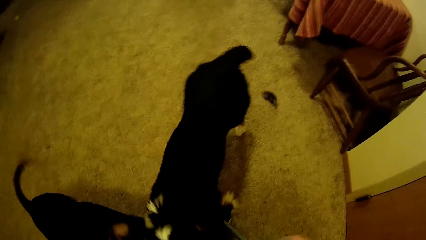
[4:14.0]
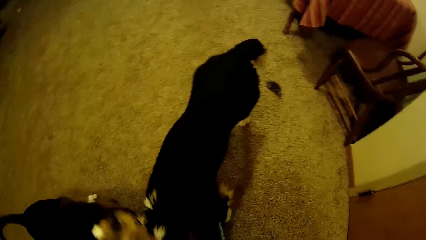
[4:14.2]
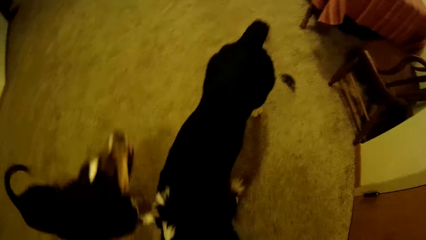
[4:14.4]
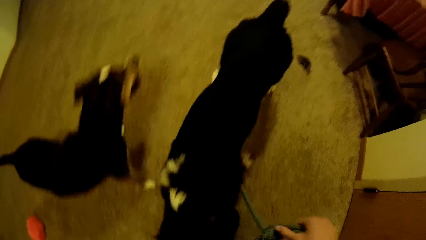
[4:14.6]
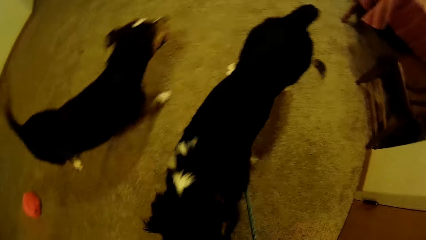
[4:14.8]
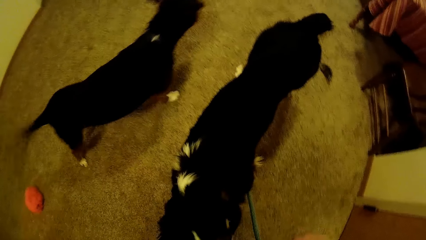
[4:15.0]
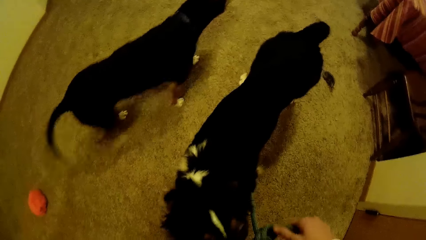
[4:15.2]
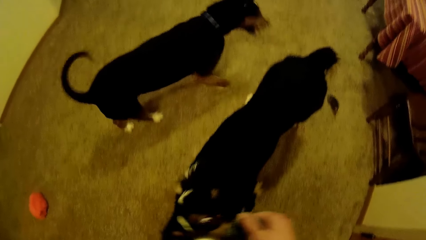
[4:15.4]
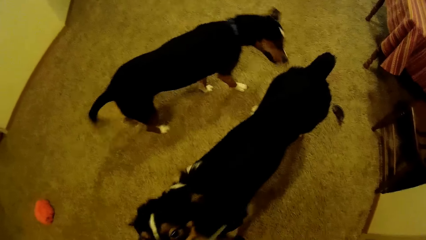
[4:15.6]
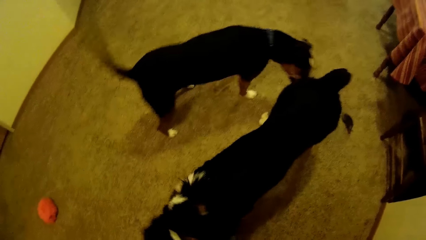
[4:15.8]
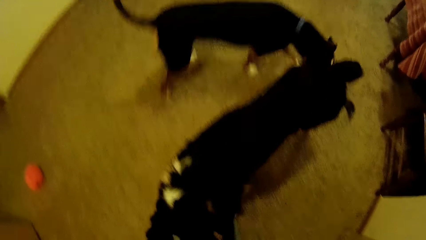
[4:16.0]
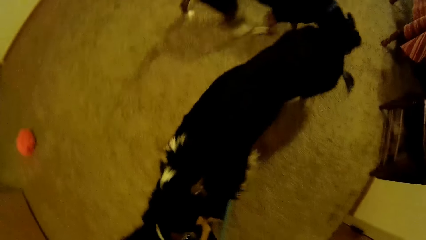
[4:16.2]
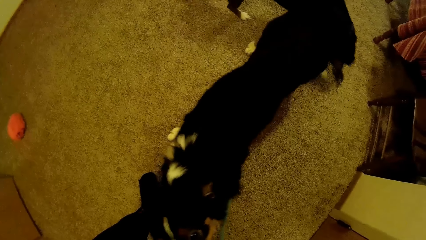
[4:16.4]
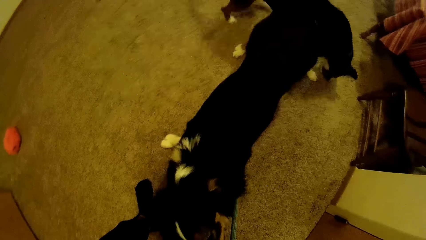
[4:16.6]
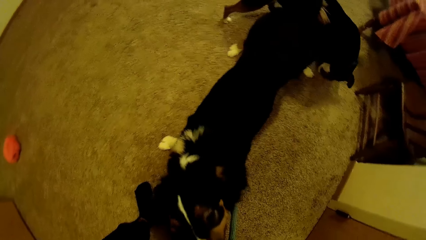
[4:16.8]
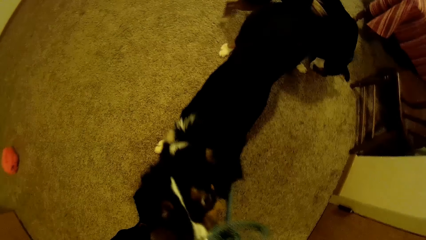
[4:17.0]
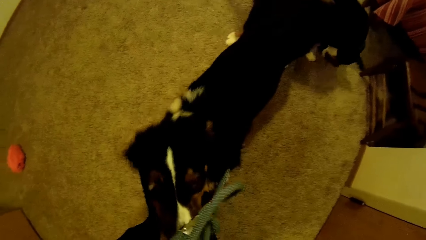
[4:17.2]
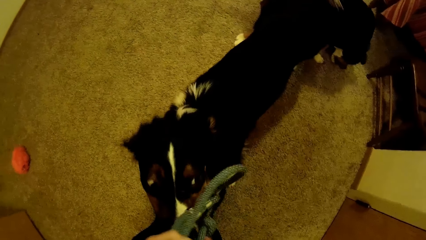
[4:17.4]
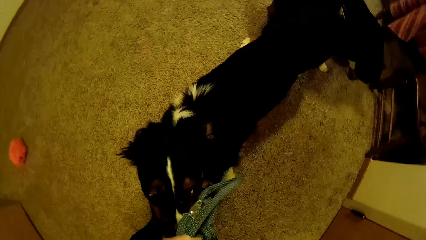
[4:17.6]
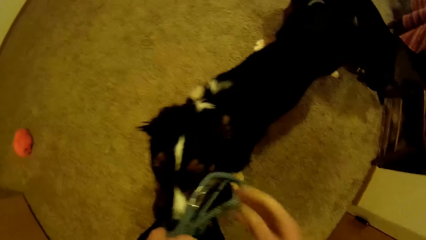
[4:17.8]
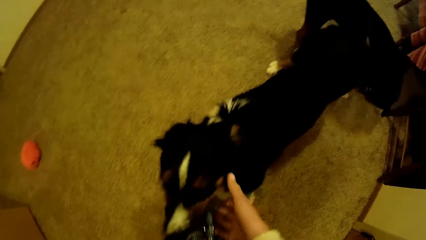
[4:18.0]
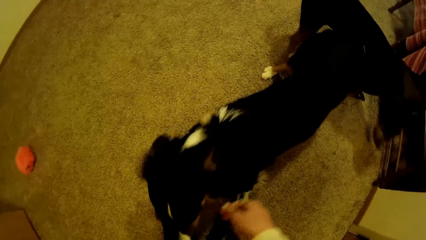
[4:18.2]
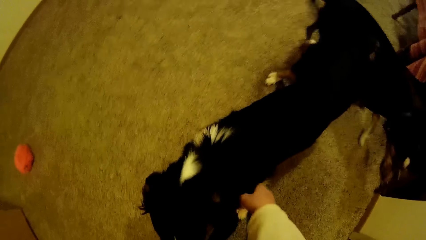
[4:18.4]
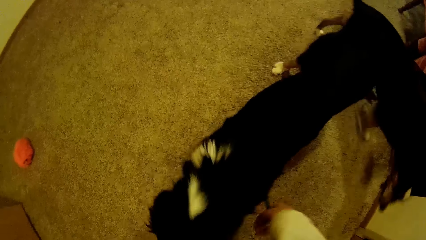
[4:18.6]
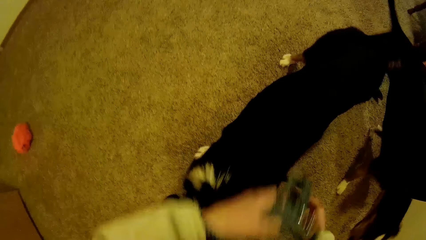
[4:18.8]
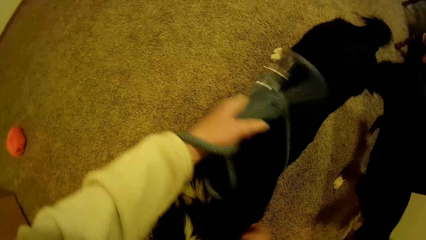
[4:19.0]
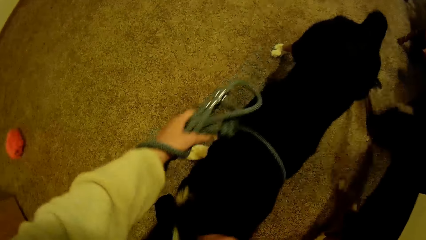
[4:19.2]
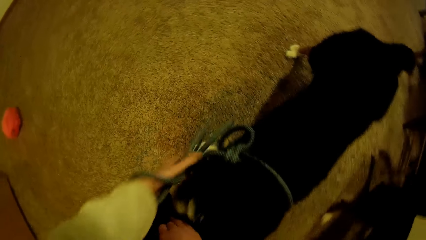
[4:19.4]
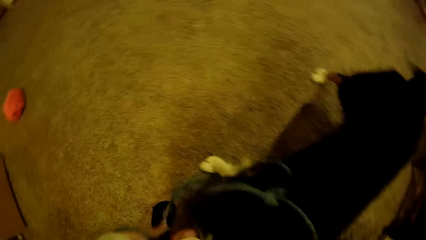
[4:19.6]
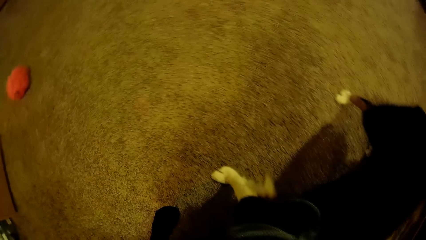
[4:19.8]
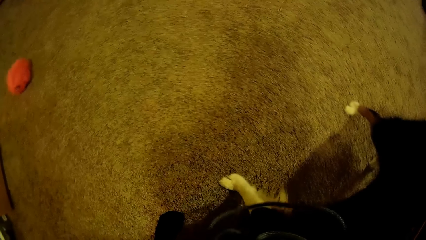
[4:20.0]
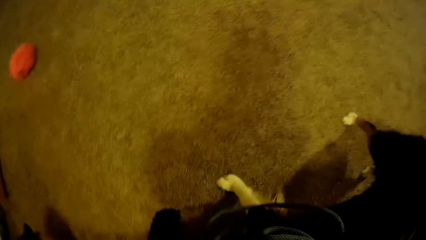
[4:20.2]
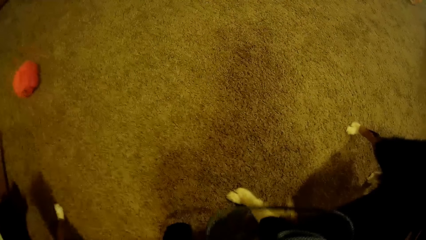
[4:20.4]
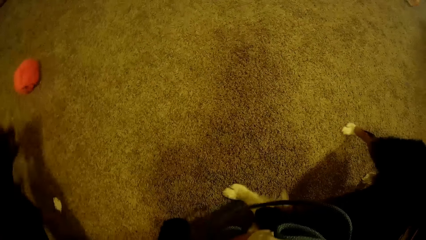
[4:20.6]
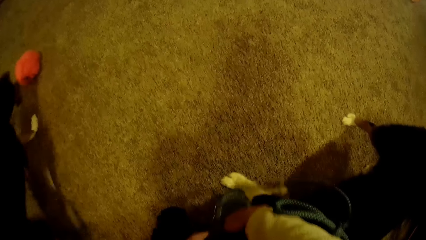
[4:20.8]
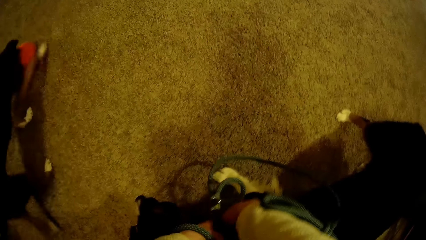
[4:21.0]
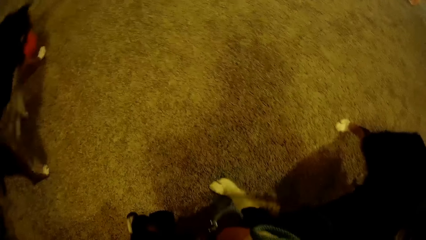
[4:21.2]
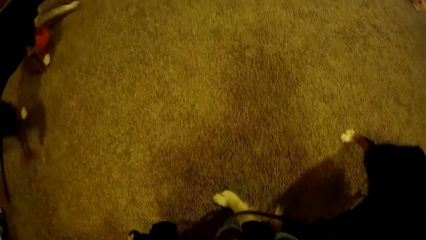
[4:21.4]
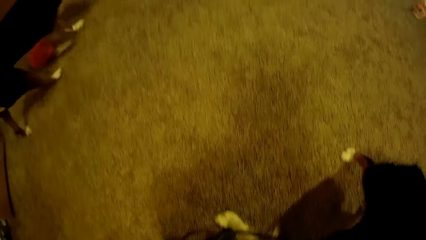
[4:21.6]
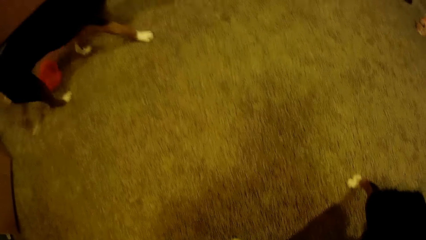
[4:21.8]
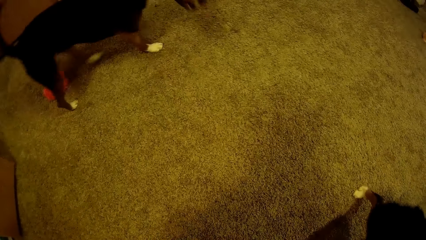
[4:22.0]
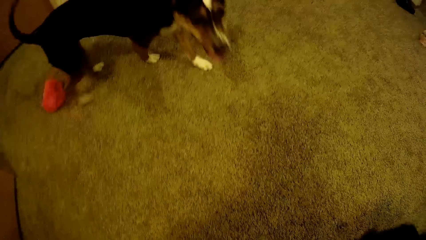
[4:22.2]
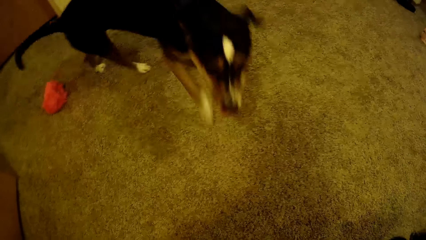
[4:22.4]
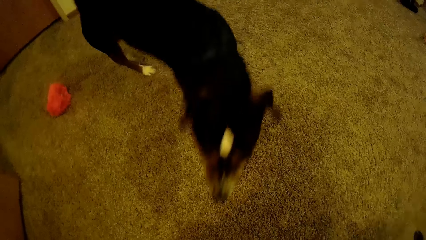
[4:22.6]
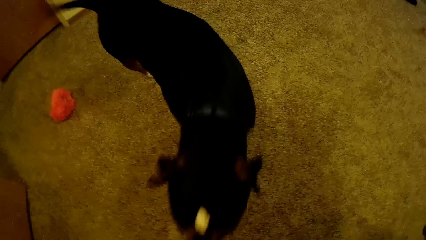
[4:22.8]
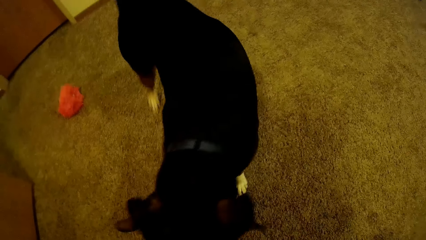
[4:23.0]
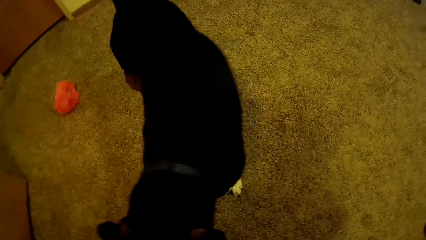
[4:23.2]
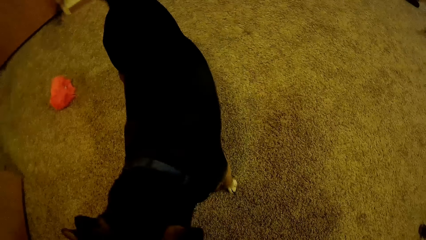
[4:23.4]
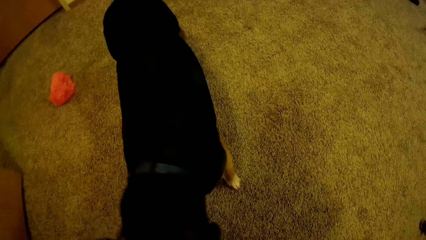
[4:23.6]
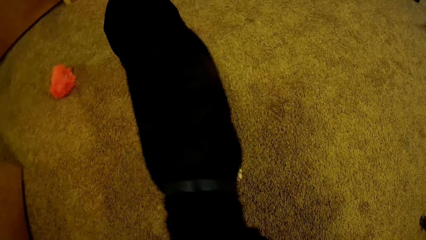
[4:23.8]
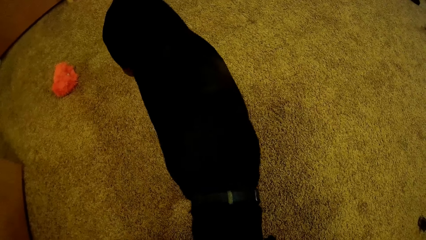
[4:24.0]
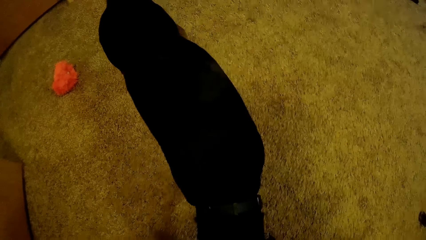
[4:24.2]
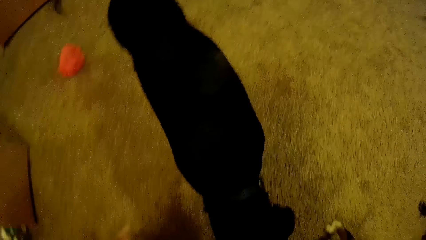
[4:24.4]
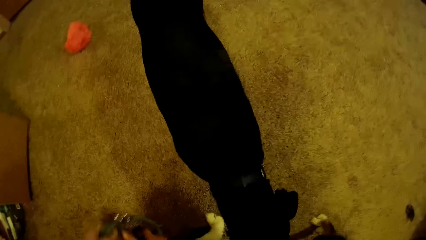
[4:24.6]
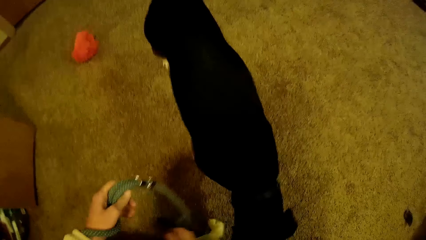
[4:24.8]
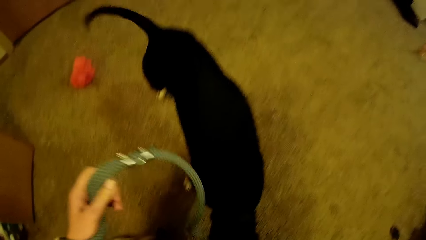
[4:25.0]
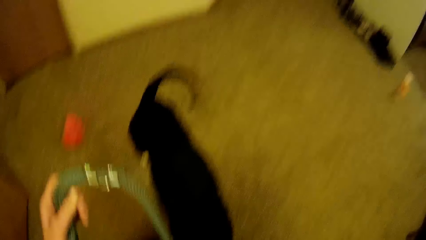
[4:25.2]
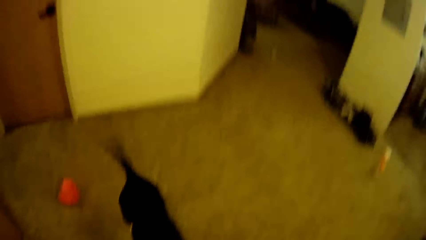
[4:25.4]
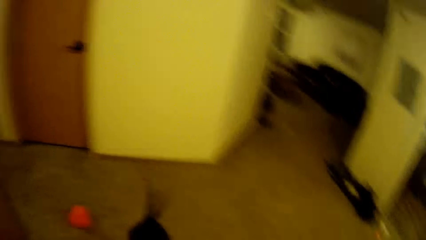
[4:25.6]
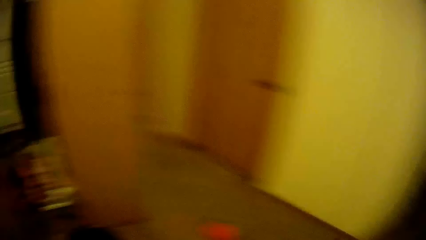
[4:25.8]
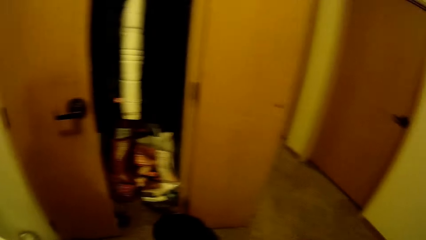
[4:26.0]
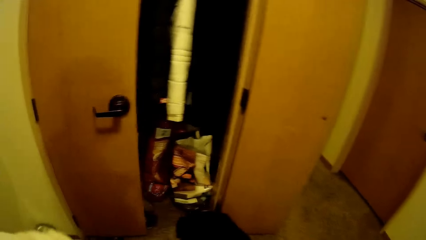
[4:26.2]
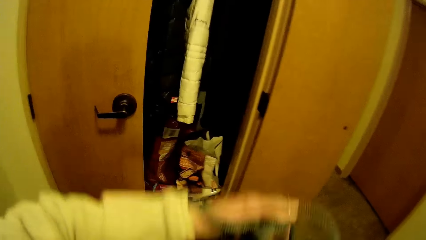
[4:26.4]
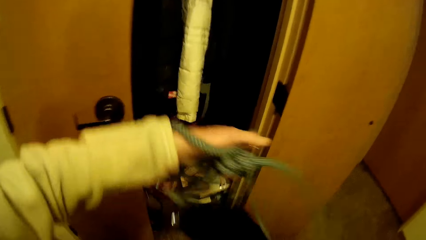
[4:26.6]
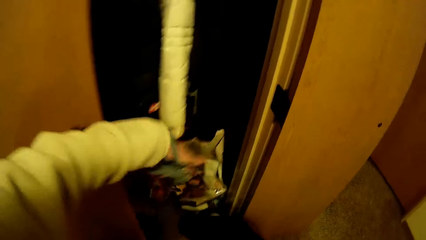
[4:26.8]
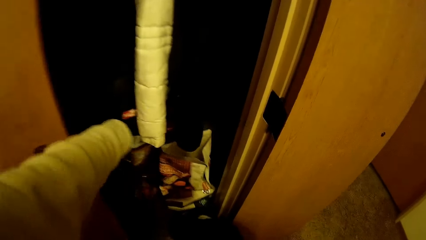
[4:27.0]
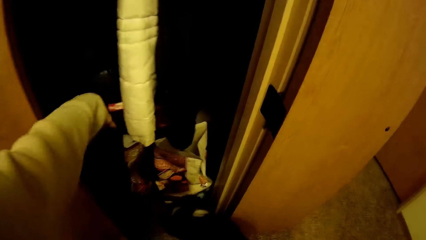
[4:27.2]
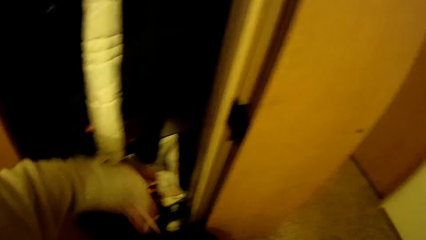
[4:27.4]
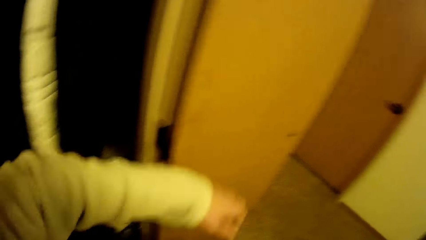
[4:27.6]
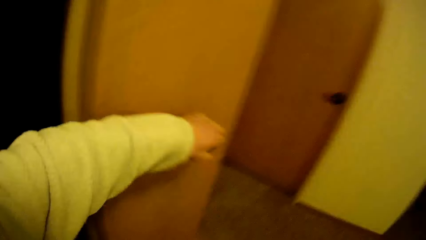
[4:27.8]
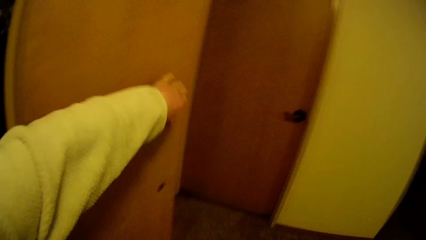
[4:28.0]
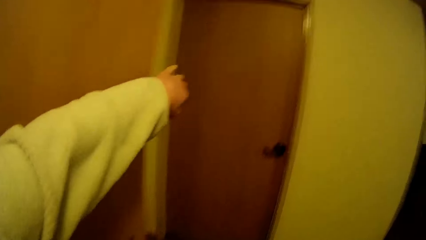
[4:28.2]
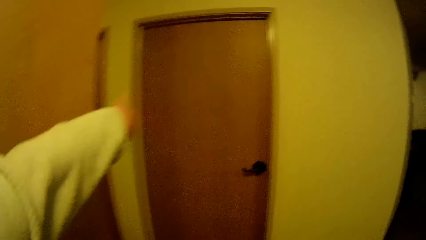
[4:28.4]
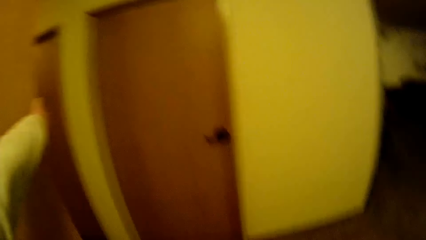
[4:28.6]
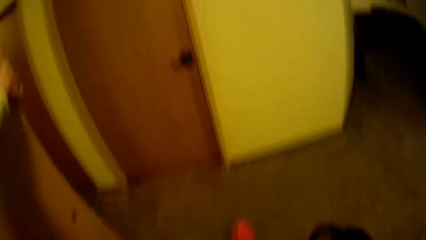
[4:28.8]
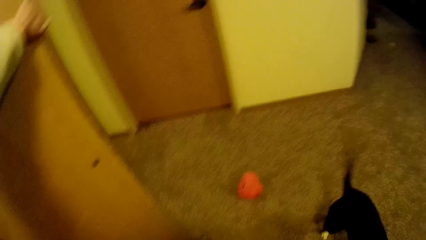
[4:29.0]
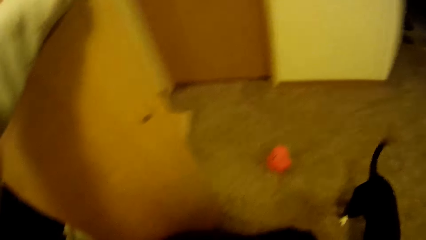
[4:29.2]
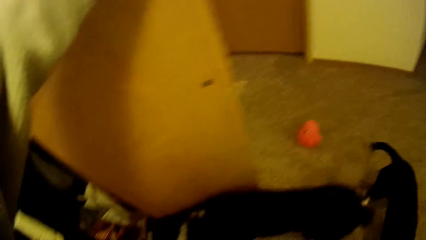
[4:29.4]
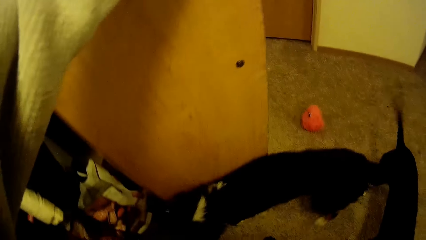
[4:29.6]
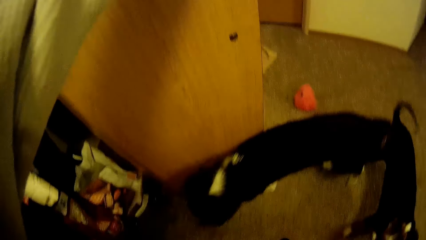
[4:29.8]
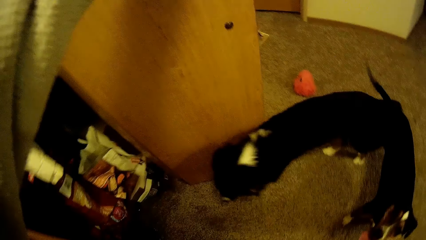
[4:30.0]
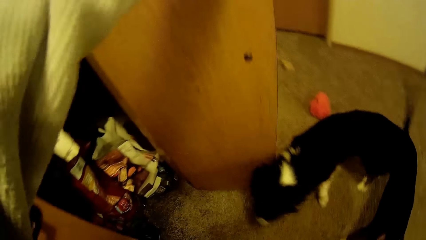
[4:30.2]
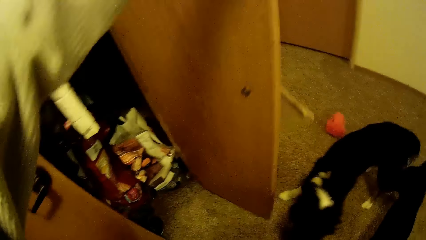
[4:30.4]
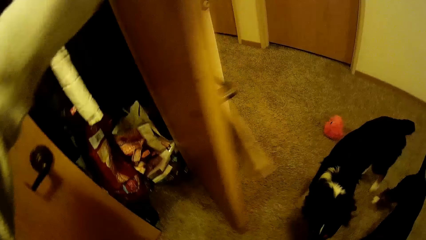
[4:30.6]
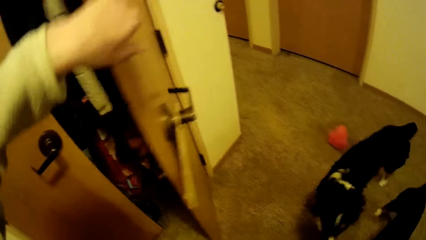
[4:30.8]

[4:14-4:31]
The camera wearer removes the slip lead from the dog. He turns towards a closet or cupboard. He puts the slip lead in the closet. He closes the cupboard with his right hand.
